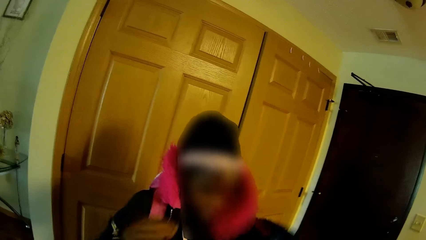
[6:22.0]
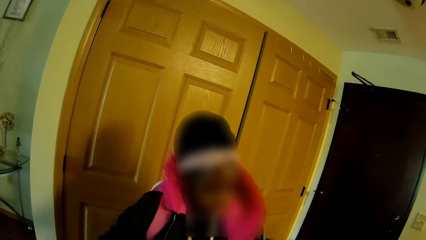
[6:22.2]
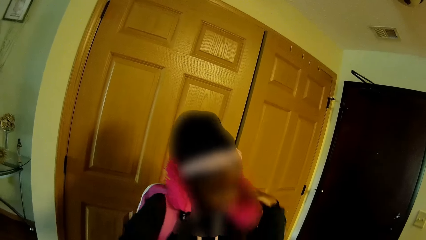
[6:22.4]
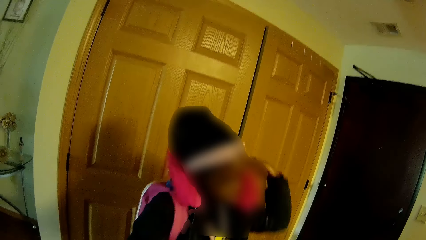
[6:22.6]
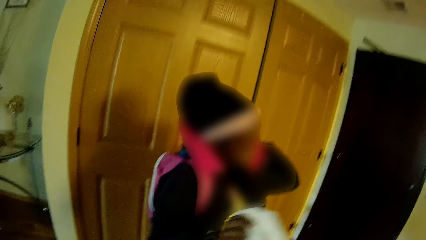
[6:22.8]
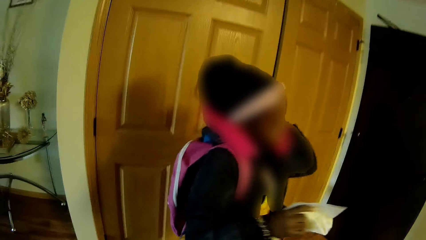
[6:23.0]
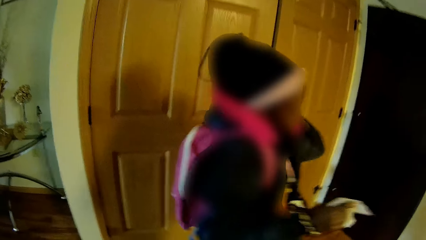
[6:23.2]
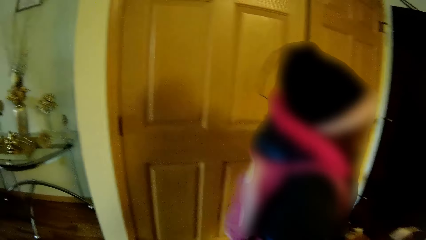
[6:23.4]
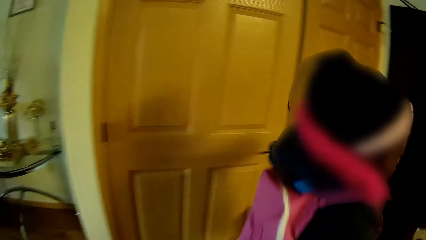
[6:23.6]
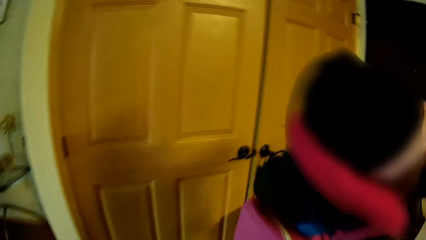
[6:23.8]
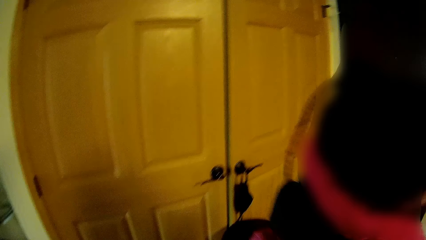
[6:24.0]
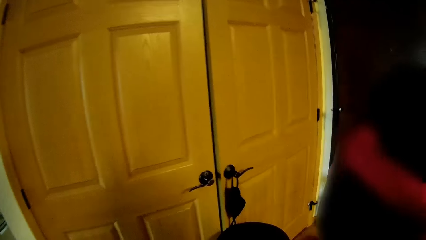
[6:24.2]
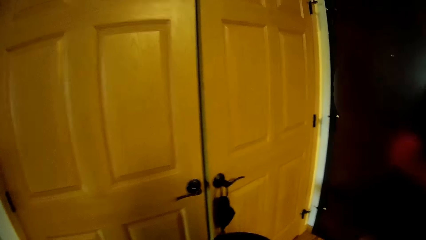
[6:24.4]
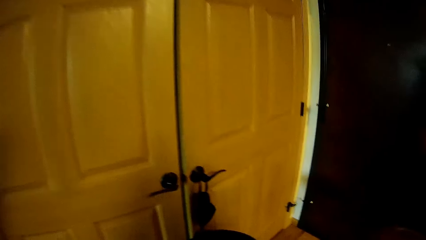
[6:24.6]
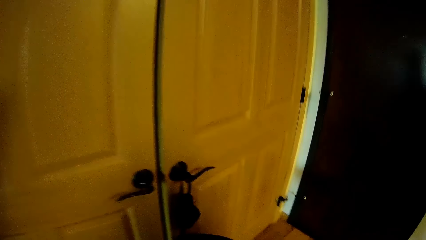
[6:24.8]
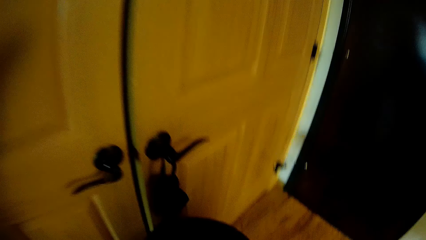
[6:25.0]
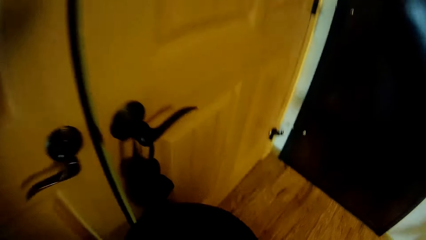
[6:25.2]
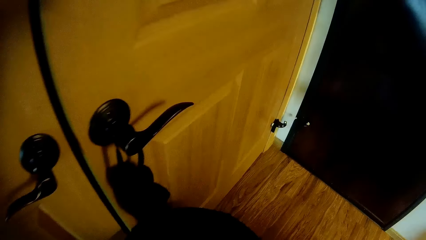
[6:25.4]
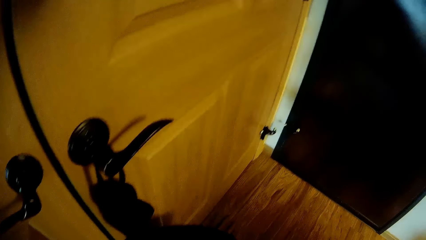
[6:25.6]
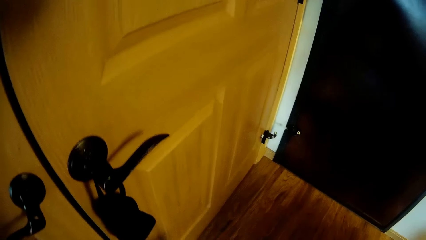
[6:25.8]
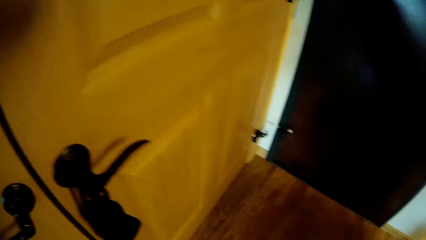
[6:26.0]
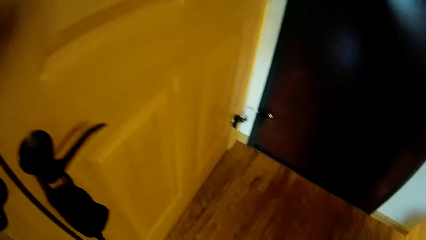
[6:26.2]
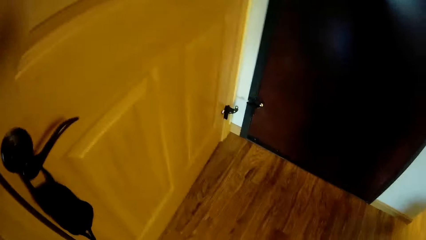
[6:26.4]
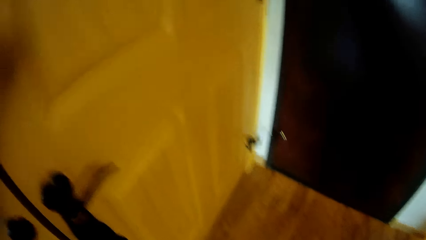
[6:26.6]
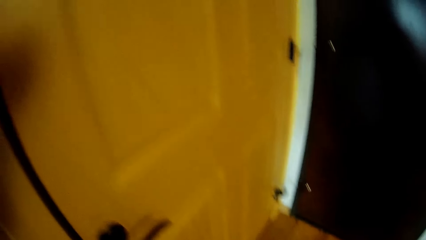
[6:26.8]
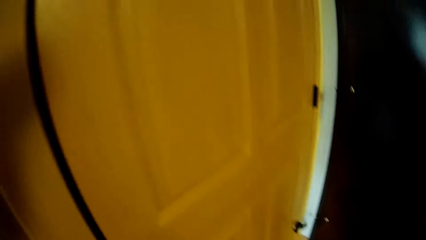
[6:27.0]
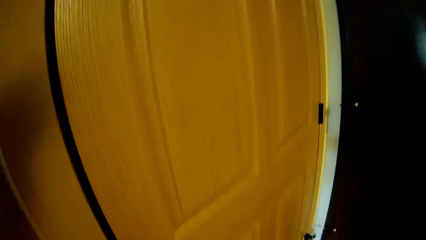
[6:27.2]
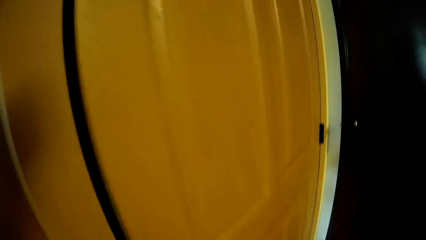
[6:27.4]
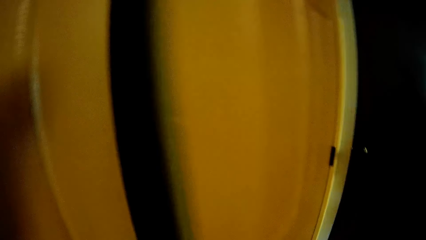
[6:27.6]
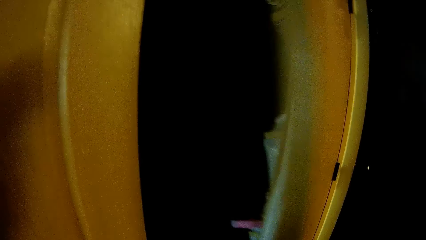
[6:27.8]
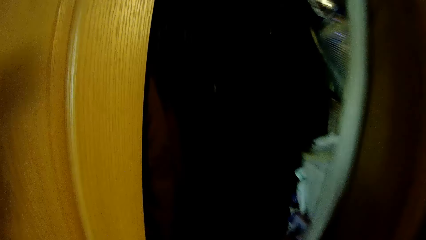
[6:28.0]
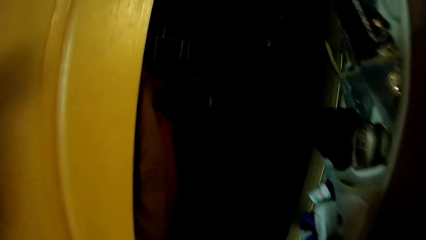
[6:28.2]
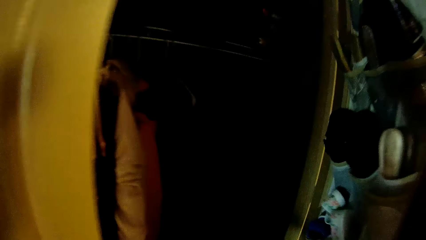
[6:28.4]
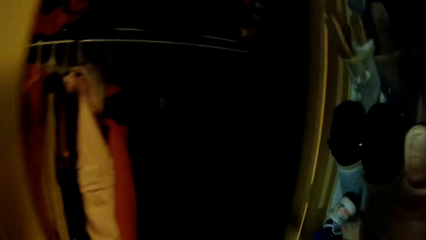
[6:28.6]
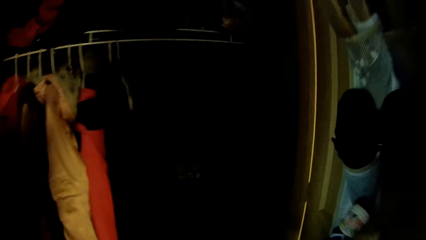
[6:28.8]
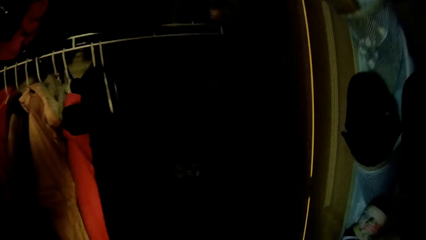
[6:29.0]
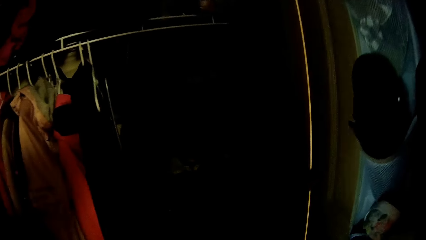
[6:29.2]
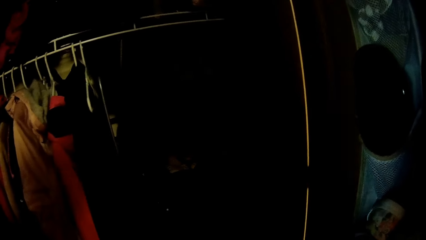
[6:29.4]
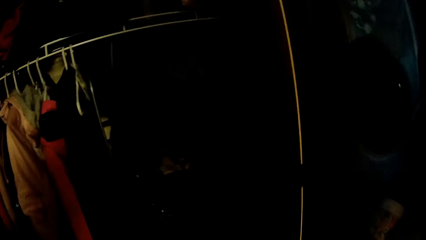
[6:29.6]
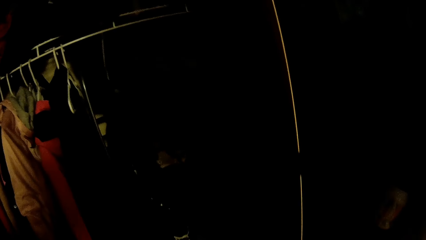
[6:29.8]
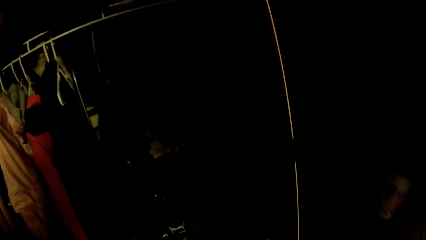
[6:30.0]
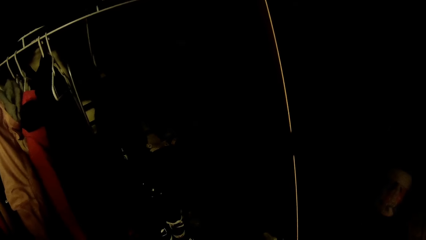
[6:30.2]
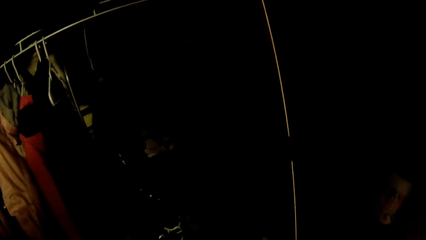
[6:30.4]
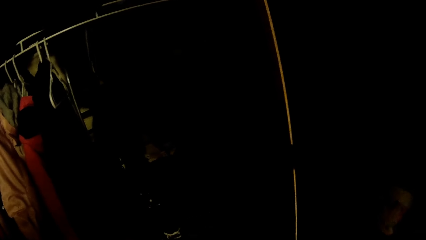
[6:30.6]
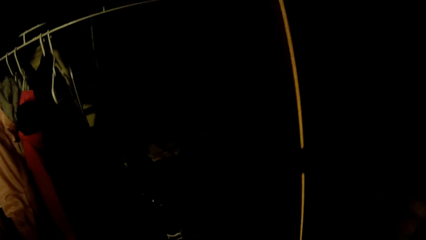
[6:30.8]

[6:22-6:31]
The camera wearer gives a child a serviette. She moves a stool with her left hand. She opens a wardrobe with her right hand.

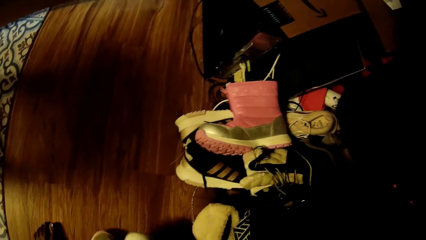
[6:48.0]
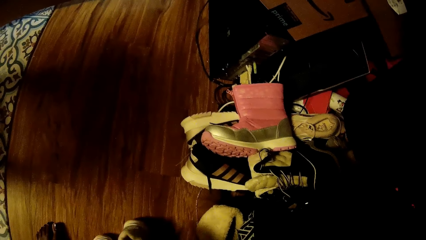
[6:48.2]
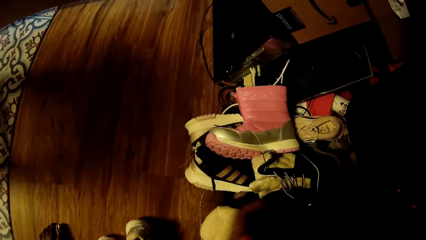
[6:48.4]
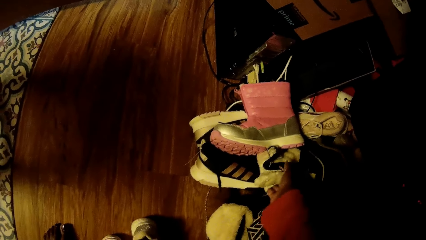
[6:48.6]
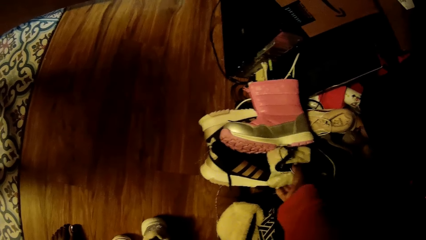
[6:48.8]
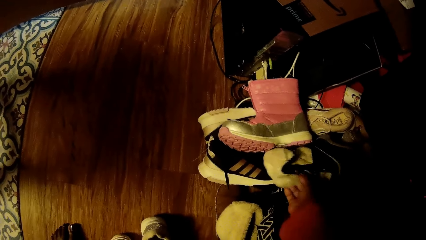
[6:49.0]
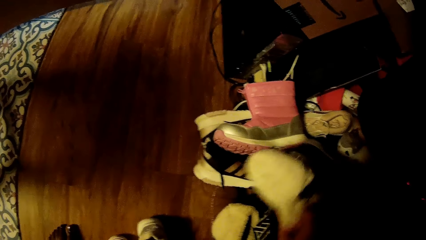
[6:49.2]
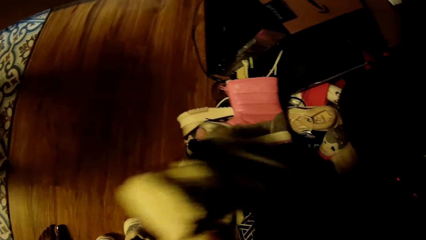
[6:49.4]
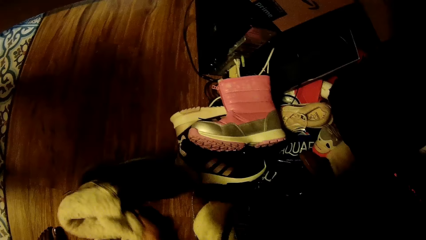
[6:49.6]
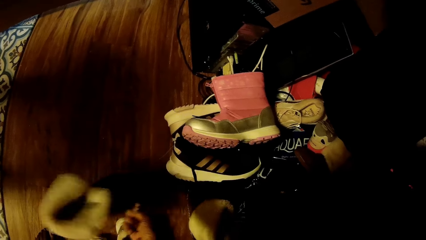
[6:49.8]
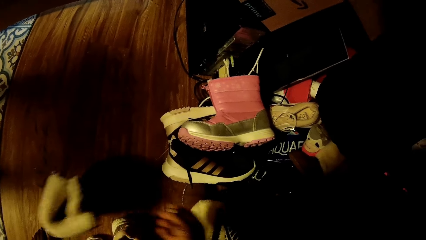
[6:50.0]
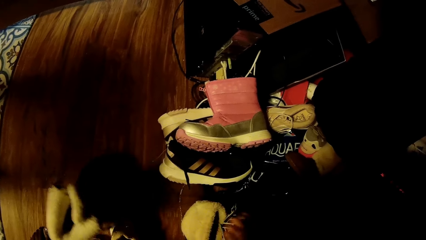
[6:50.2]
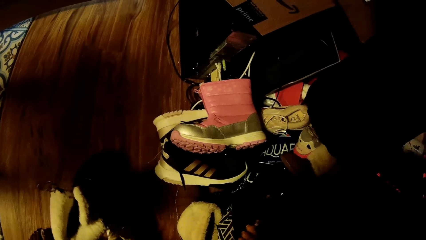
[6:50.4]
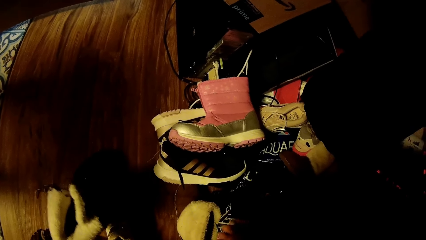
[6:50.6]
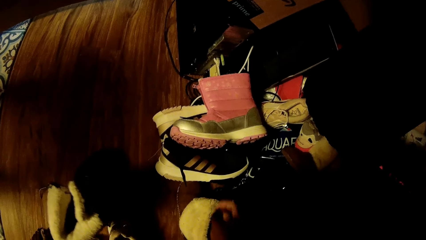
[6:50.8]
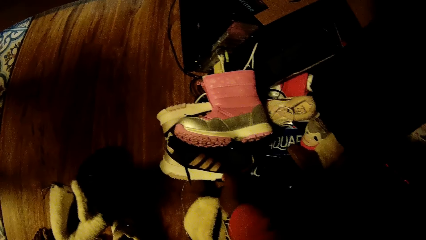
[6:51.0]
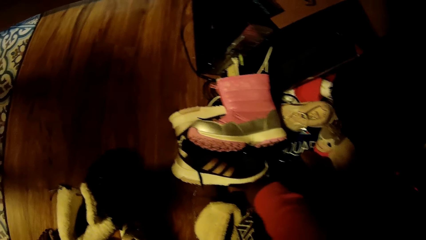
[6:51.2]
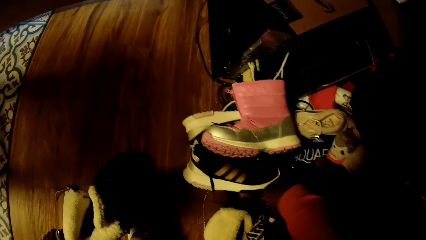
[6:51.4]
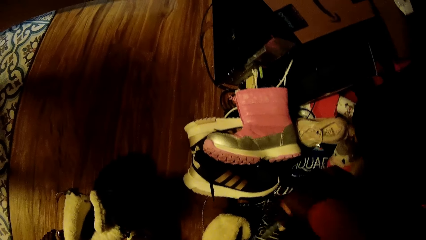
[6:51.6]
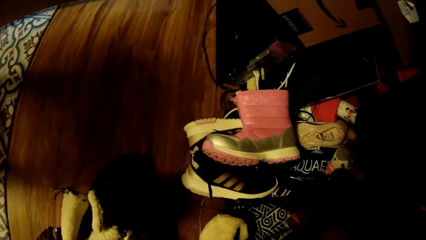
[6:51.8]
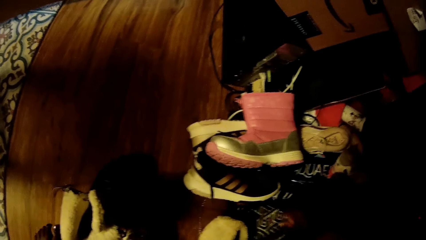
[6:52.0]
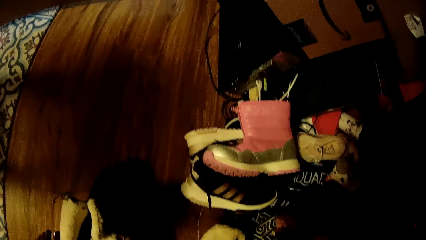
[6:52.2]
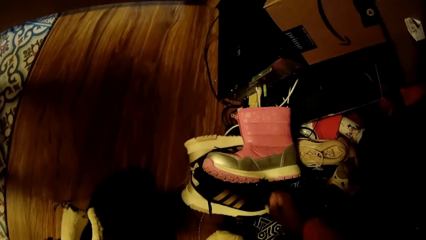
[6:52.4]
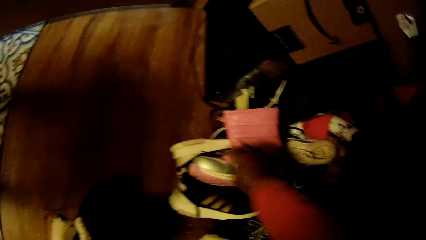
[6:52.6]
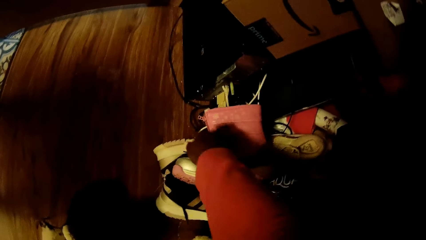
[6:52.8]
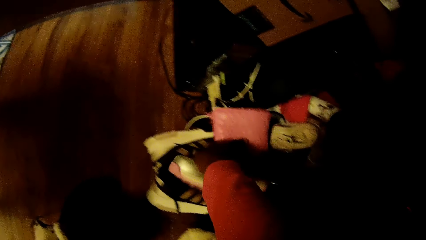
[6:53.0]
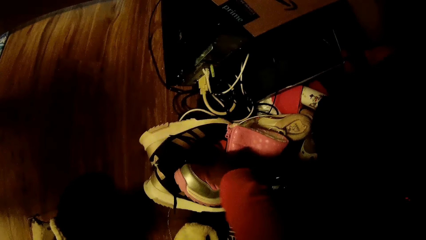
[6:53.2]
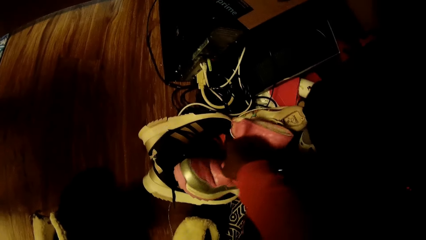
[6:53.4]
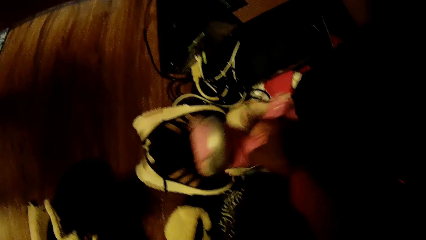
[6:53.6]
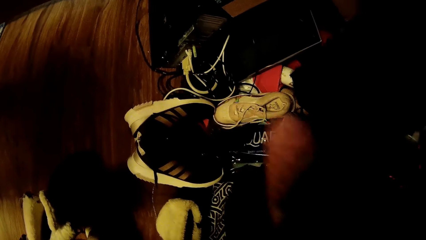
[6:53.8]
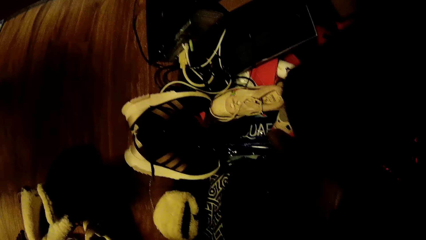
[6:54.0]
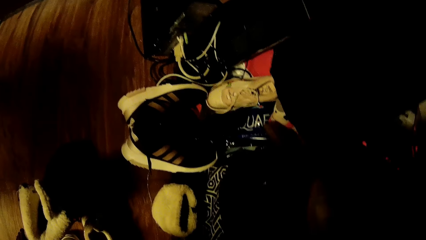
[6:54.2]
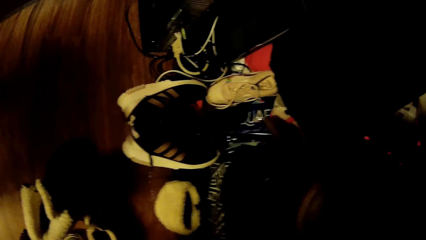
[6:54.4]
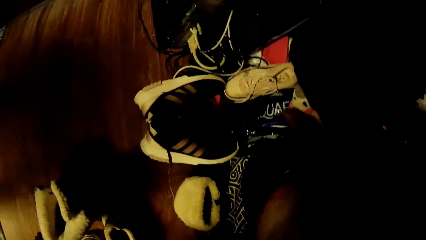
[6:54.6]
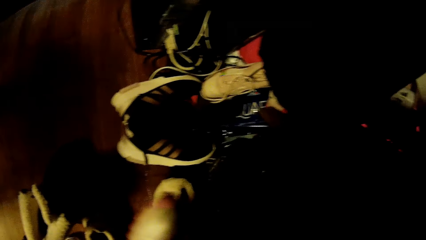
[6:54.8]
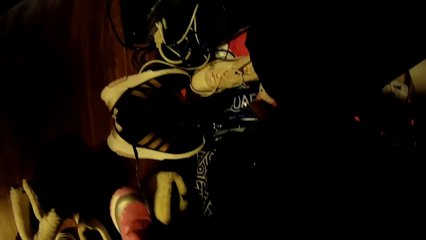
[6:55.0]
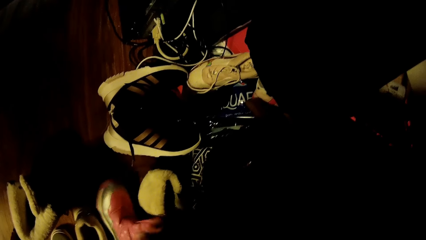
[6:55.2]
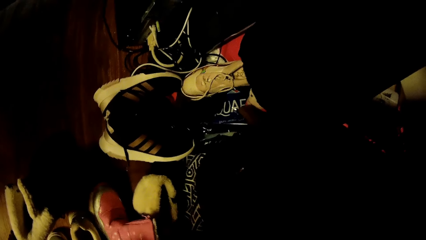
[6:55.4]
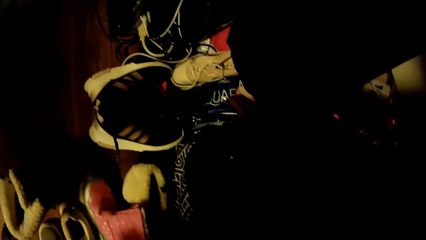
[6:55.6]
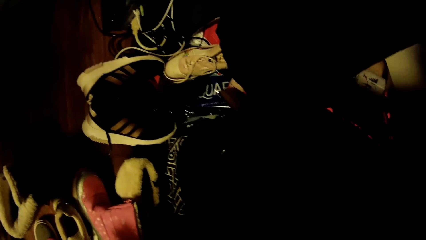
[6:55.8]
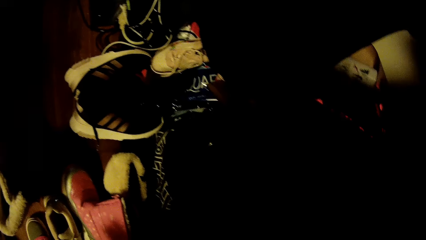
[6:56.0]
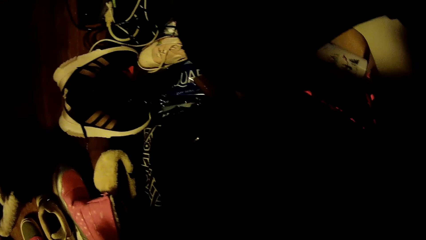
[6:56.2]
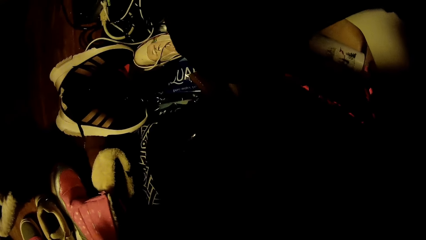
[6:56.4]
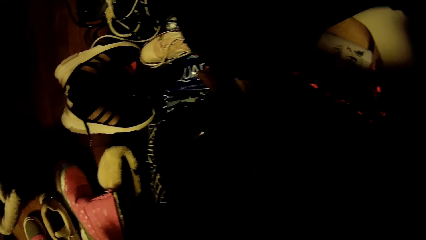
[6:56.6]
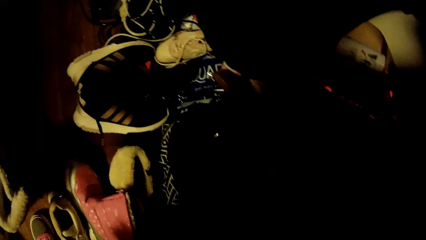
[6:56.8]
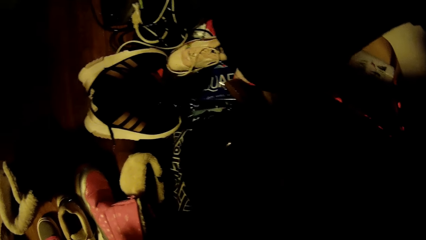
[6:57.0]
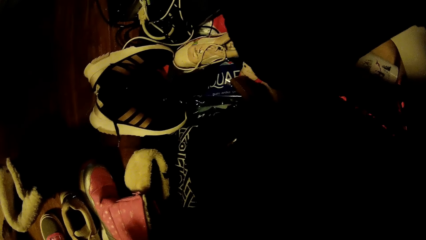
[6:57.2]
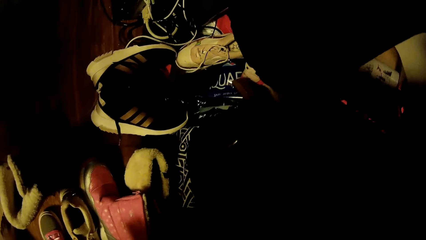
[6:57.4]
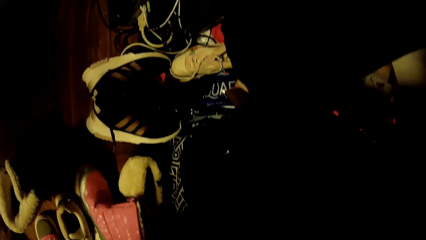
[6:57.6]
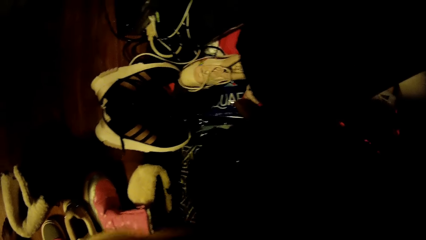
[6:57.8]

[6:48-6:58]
The camera wearer picks up a shoe in the wardrobe with her right hand. She drops the shoe on the floor with her right hand. She moves a shoe in the wardrobe with her right hand. She picks up a shoe in the wardrobe with her right hand. She drops the shoe on the floor with her right hand.
